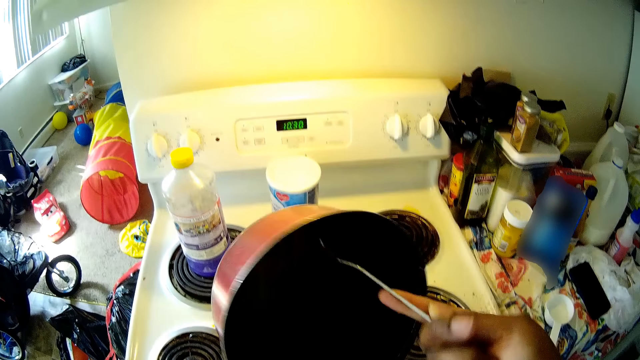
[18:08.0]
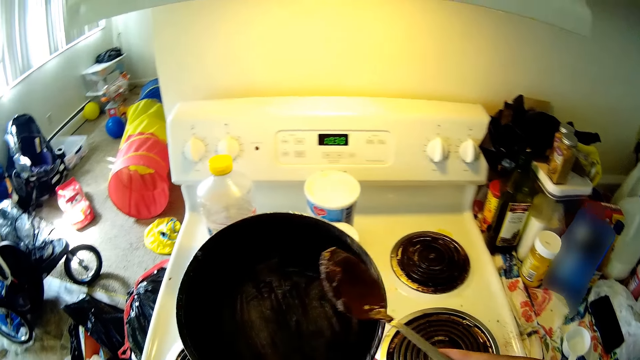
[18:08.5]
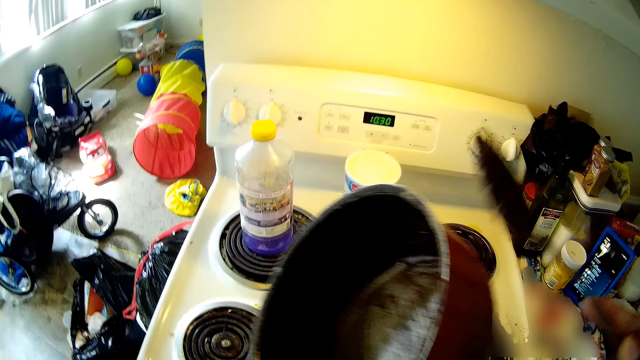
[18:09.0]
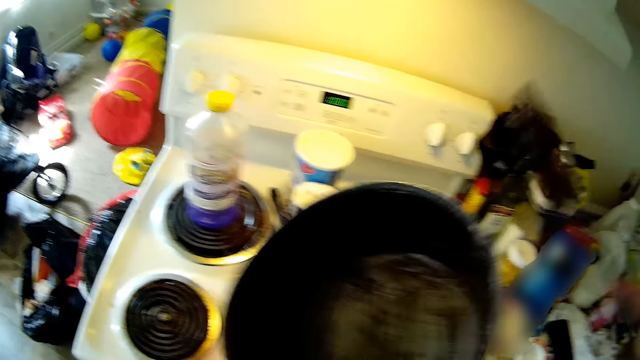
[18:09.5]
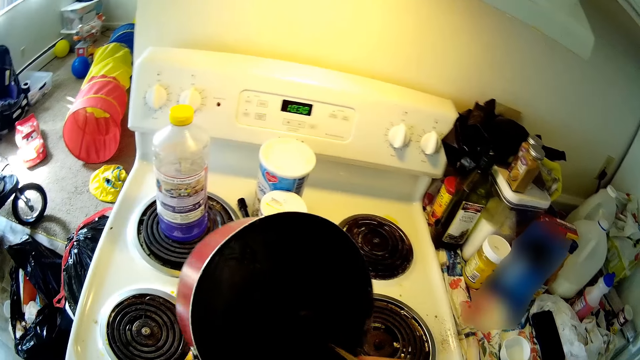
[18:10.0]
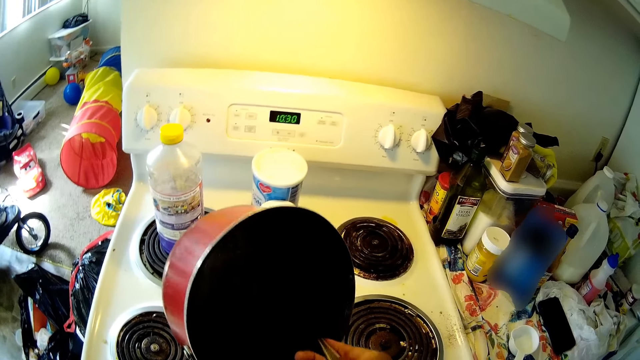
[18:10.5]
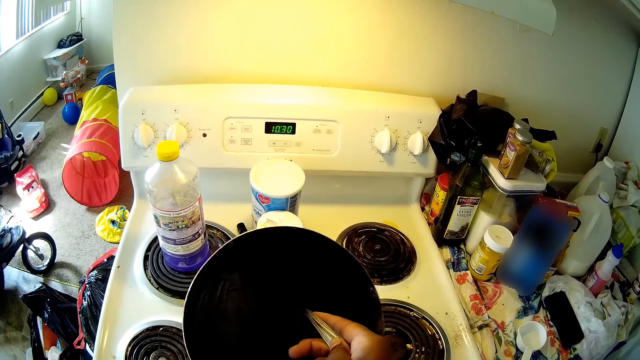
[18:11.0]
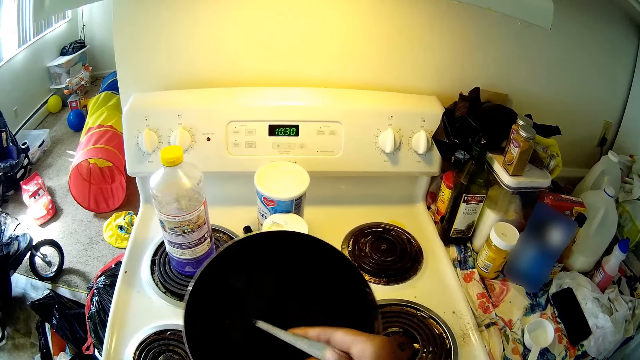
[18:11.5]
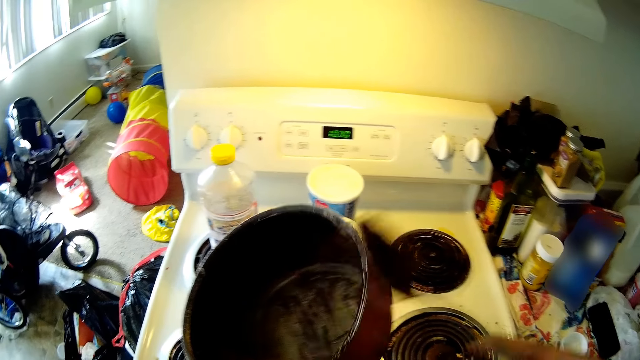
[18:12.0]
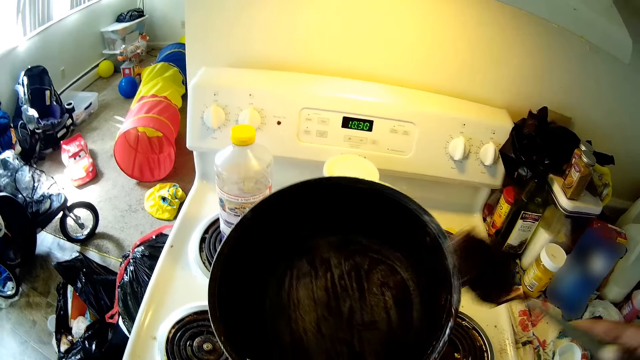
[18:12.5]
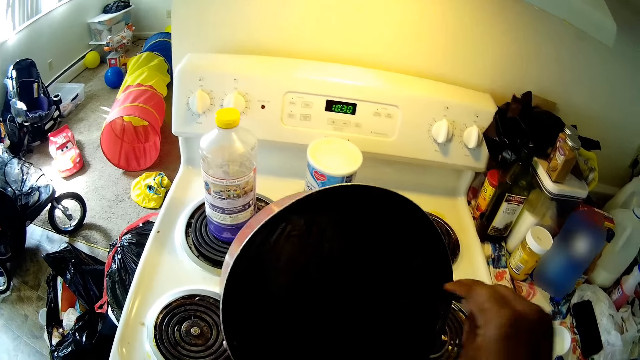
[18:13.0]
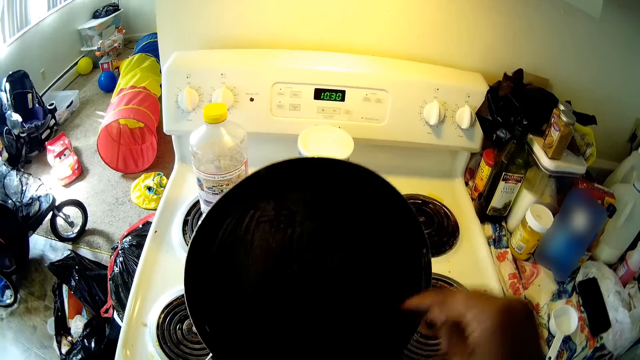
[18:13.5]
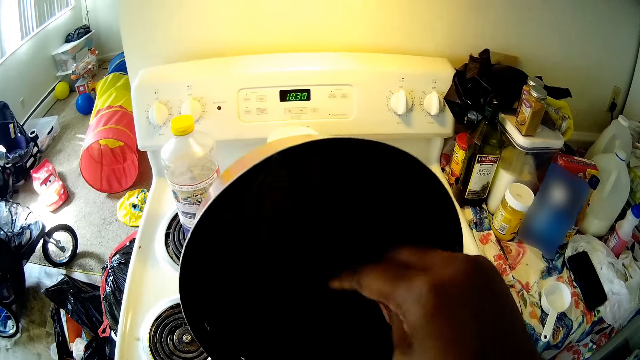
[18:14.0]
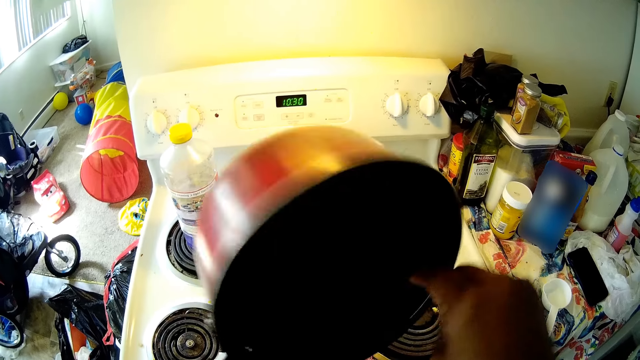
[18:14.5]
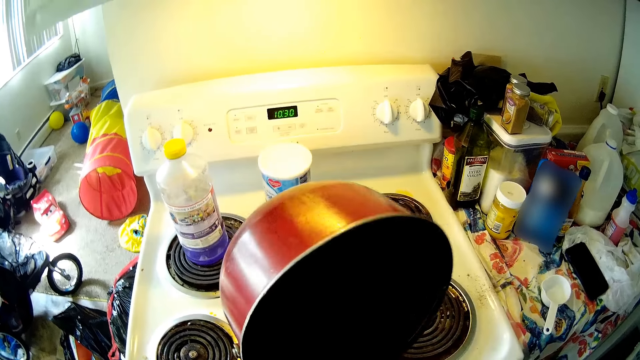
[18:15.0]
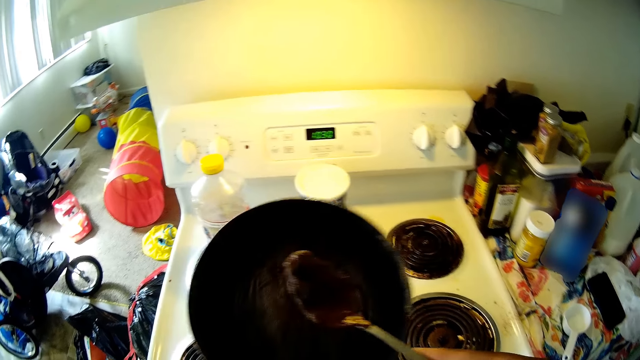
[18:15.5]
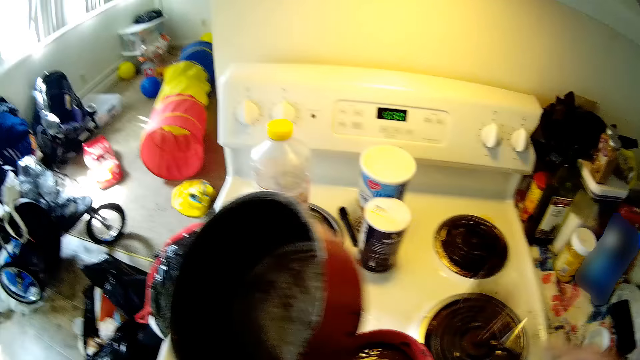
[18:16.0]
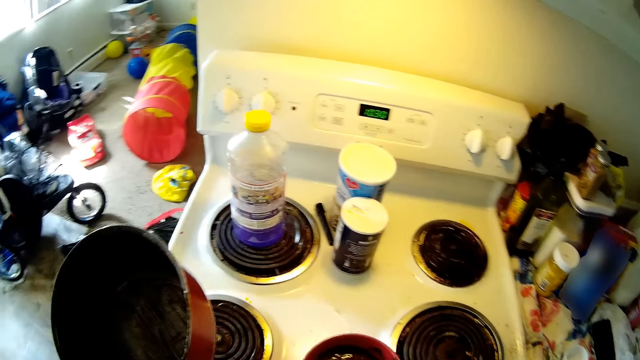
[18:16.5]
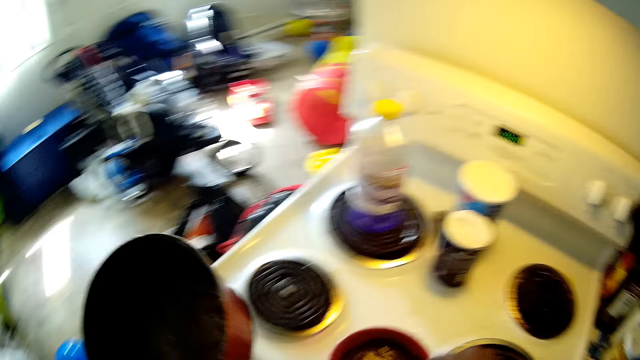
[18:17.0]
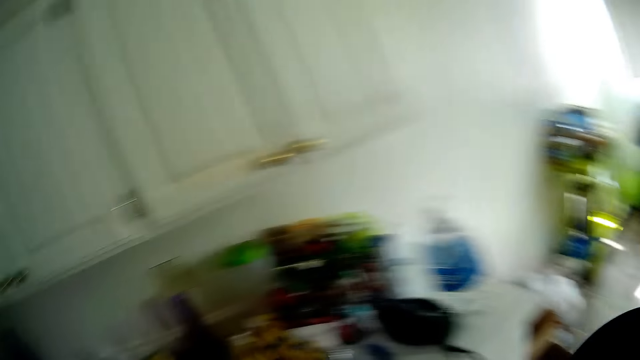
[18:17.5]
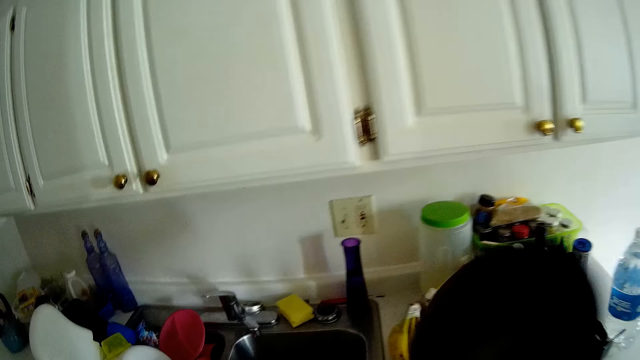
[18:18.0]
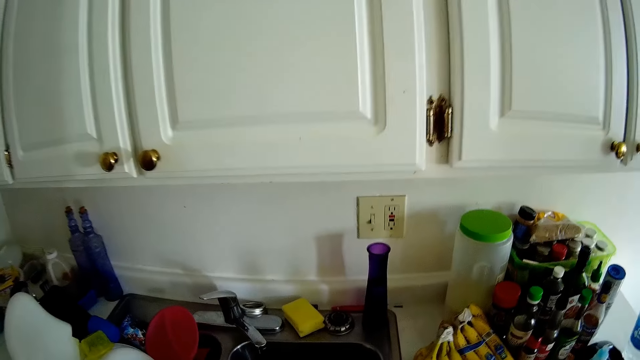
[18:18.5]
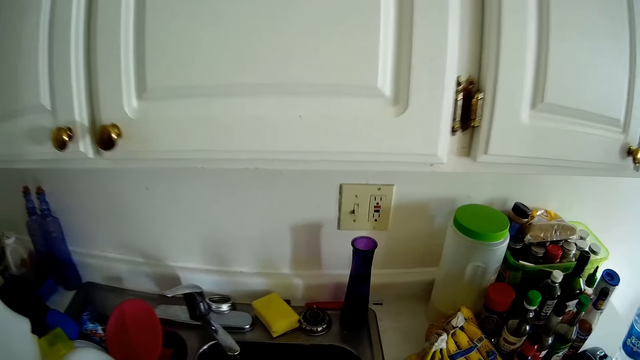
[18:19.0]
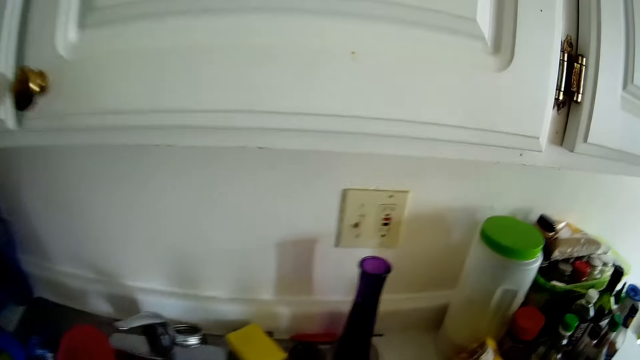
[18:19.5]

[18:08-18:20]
The camera wearer looks inside the pan. She scrubs the pan with the spoon. She drops the scraped paste inside the bowl. She talks to herself.

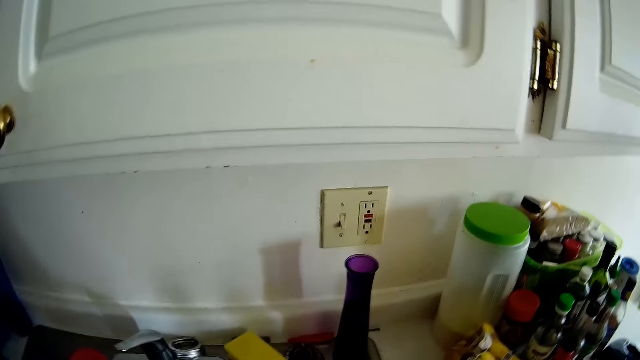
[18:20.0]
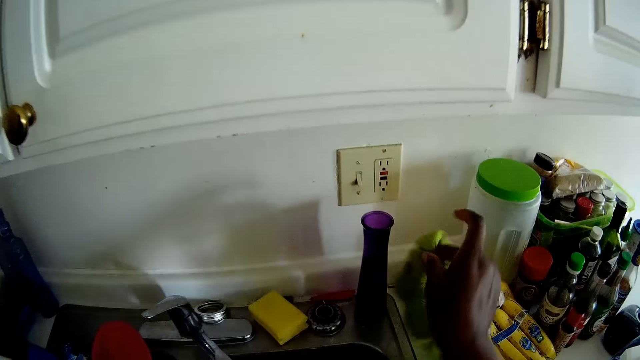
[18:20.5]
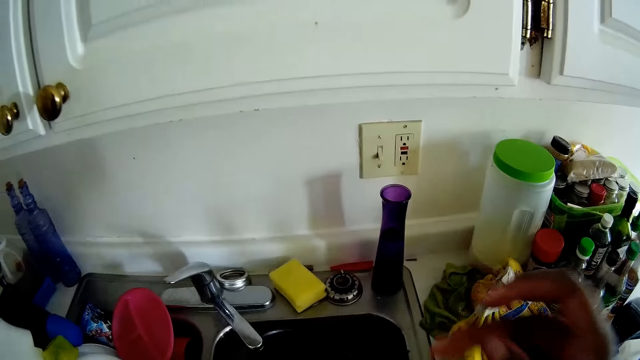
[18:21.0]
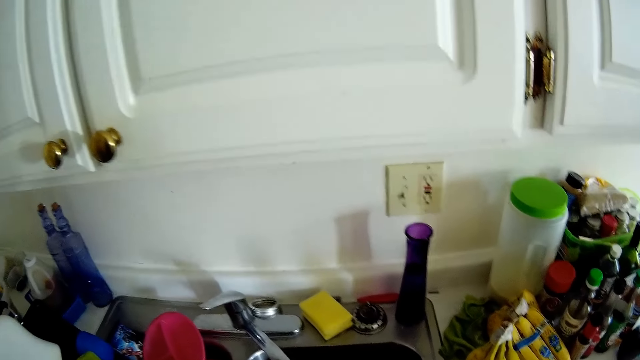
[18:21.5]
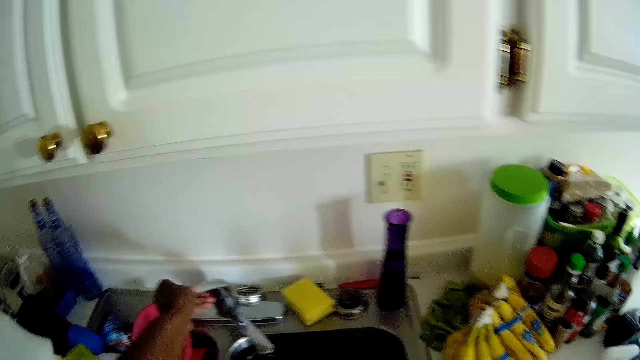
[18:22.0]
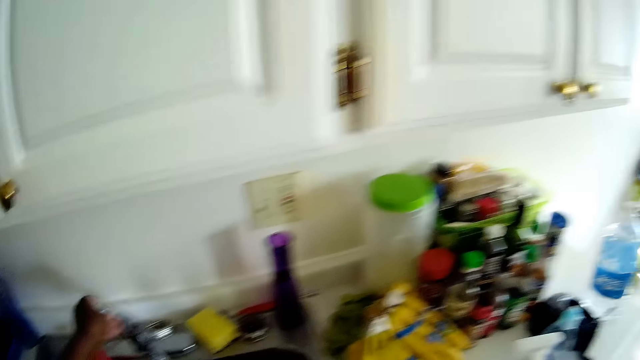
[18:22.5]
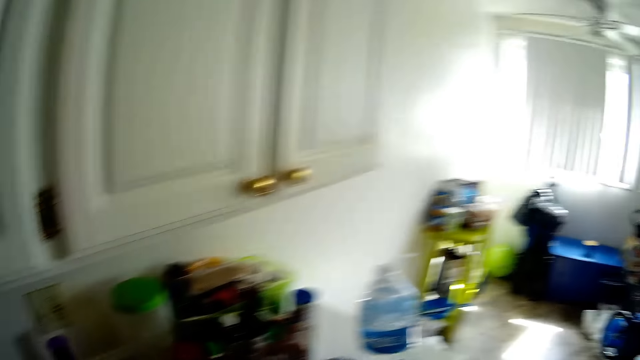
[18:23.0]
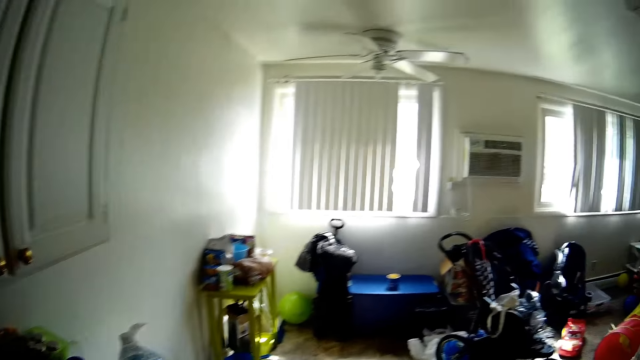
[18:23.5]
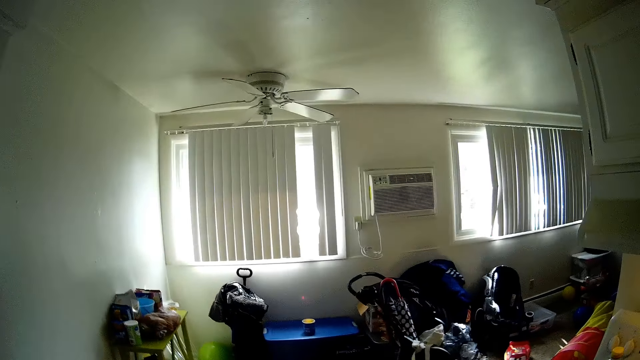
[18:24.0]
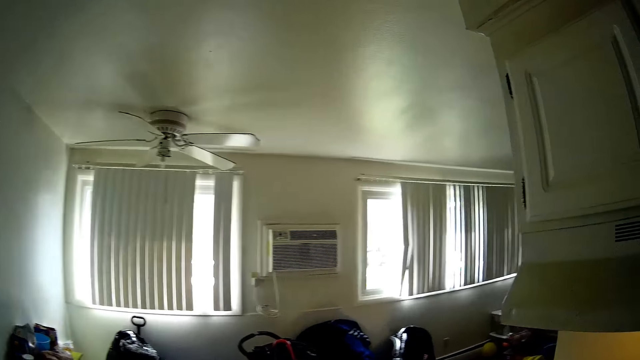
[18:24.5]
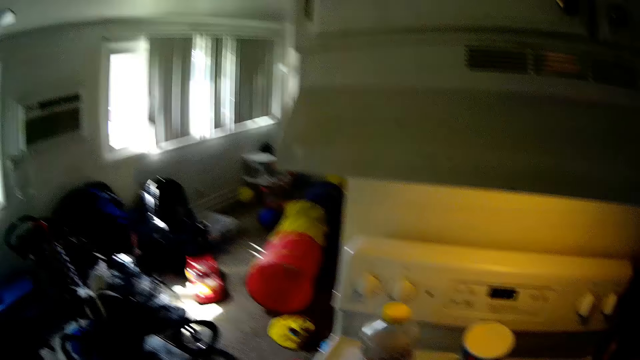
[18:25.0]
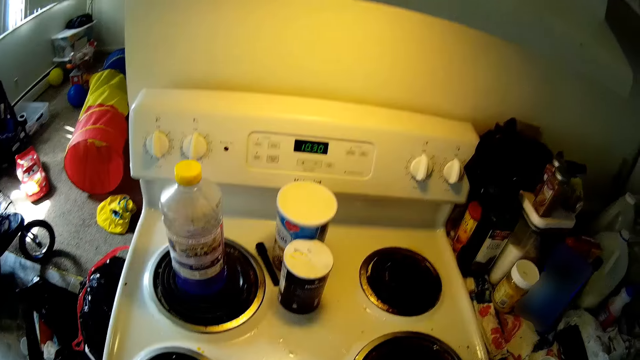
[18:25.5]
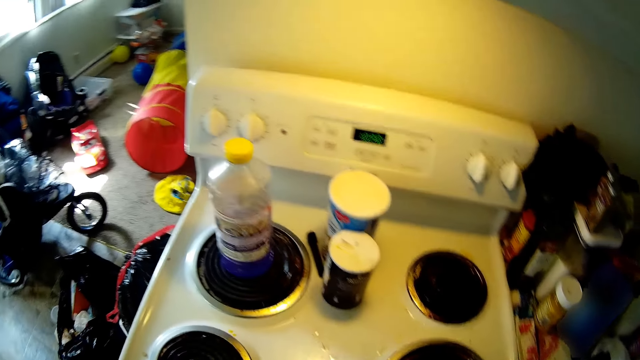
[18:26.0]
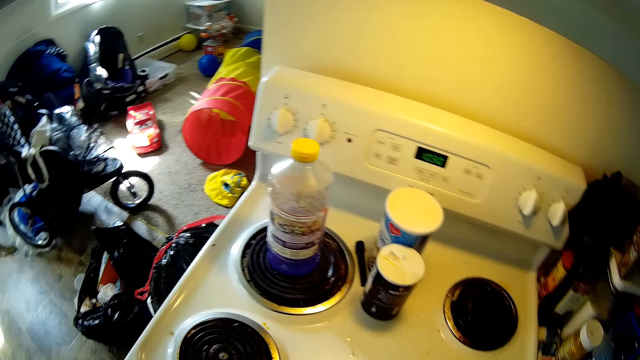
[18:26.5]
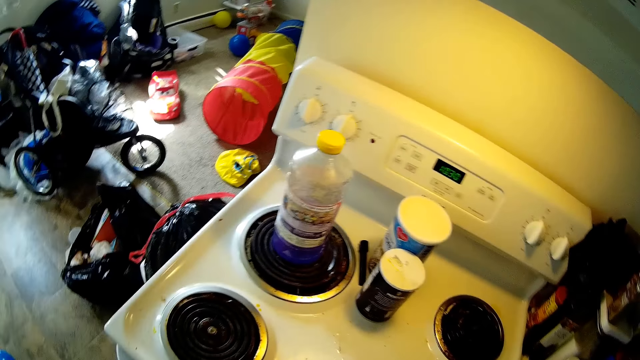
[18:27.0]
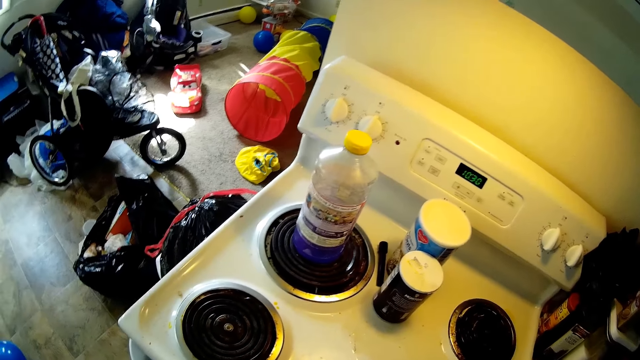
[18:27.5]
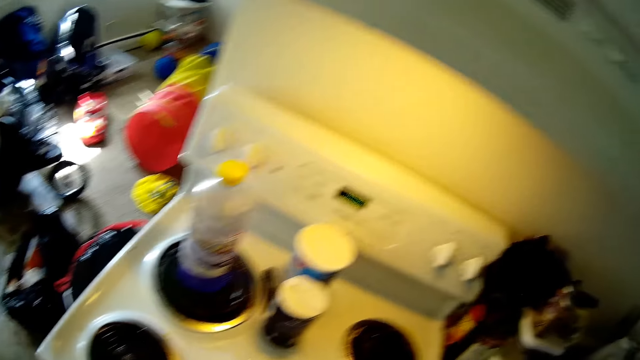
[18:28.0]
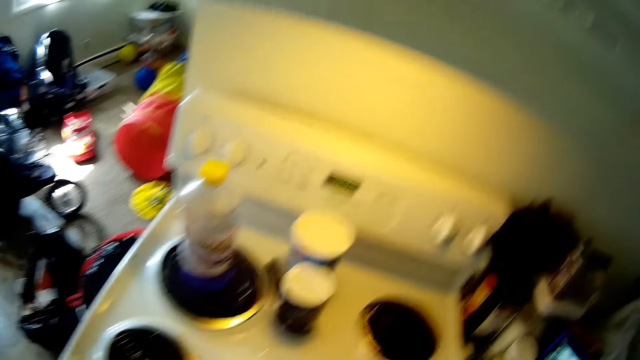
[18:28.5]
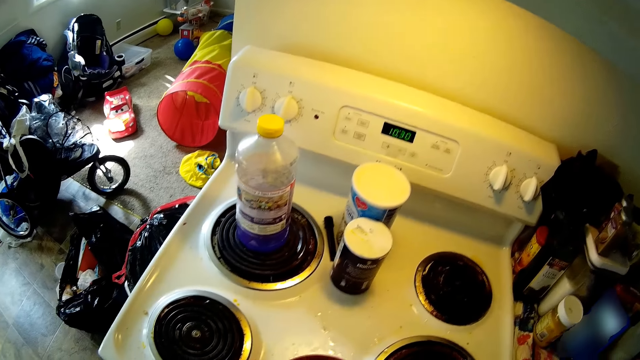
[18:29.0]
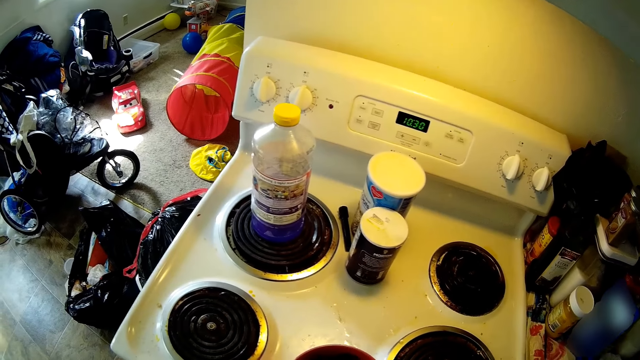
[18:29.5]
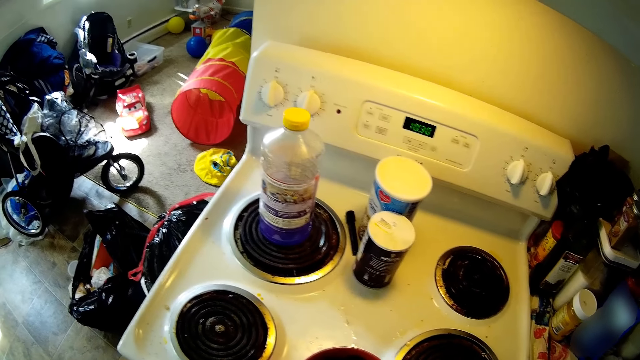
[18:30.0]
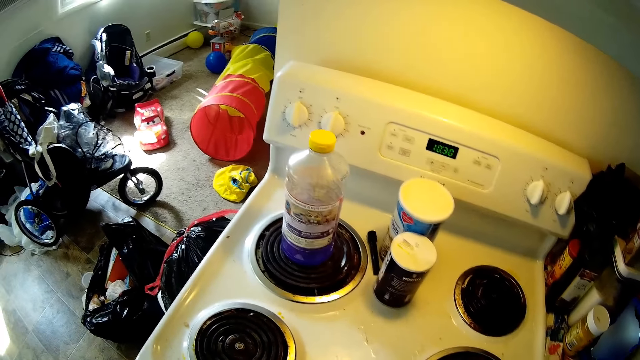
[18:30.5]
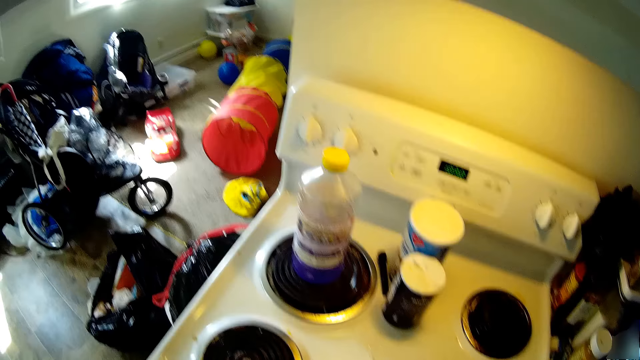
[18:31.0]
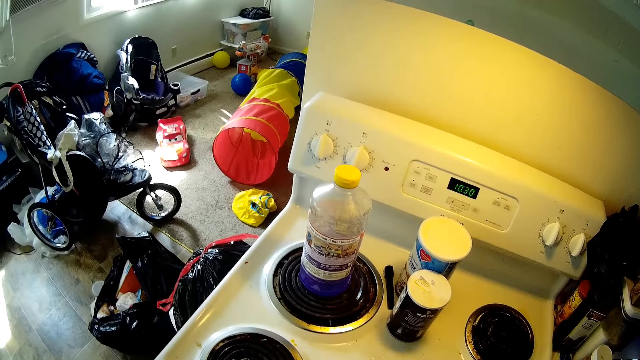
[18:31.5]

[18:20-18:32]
The camera wearer puts the cooking pot on the kitchen counter. They drop a napkin on the sink. They move a towel on the kitchen counter. They put on a tap. They mix the sauce inside the plate with a spoon.
